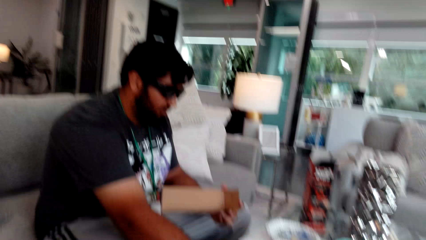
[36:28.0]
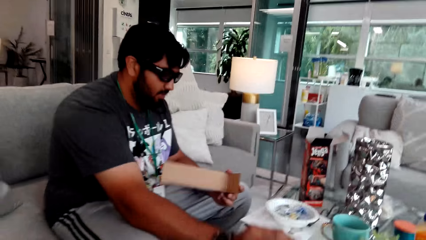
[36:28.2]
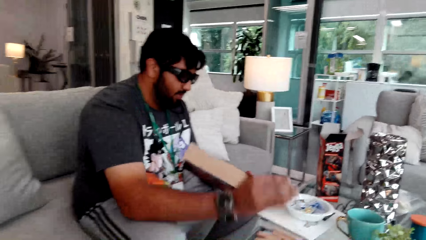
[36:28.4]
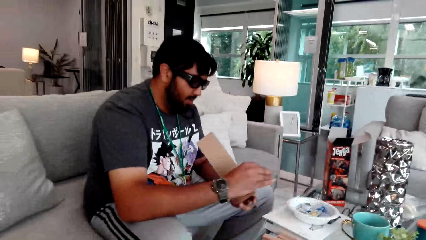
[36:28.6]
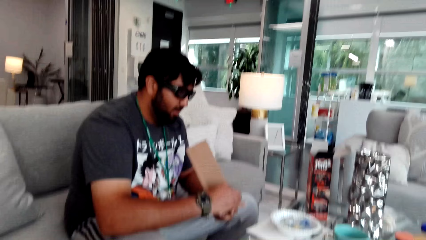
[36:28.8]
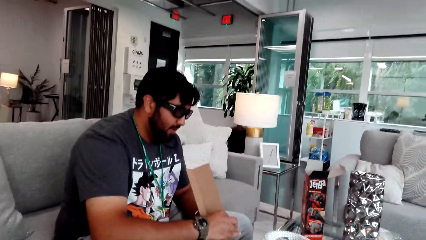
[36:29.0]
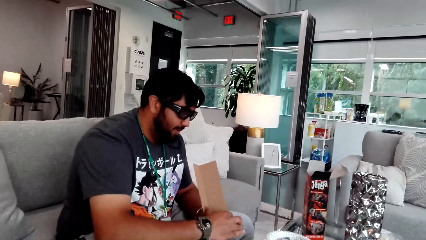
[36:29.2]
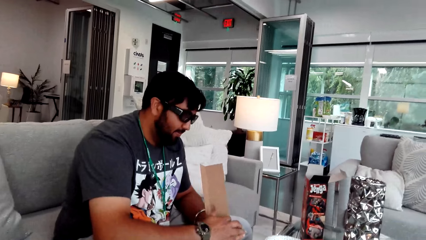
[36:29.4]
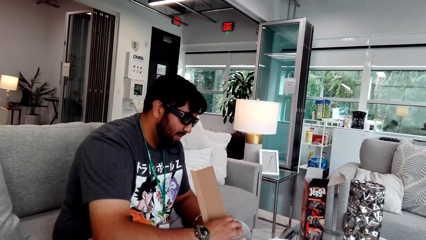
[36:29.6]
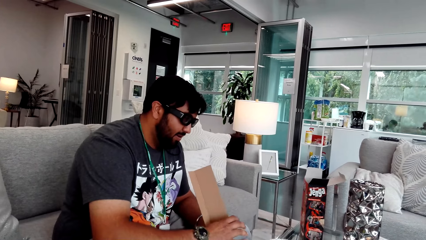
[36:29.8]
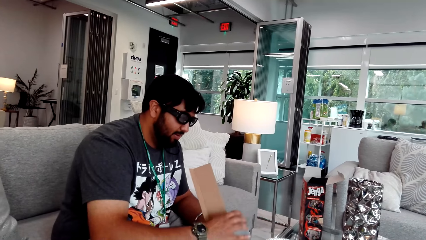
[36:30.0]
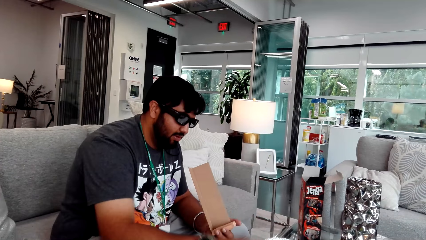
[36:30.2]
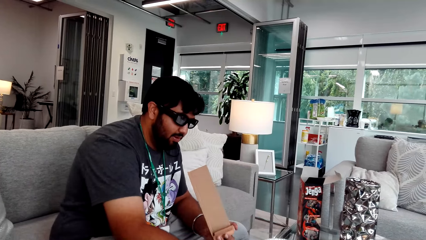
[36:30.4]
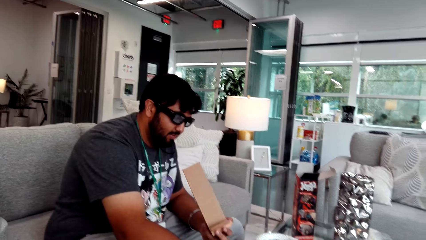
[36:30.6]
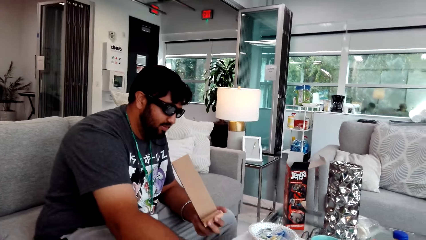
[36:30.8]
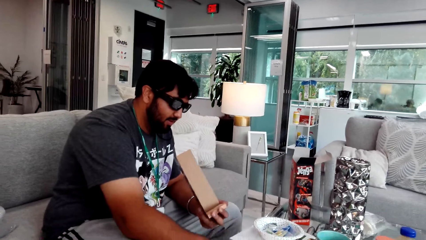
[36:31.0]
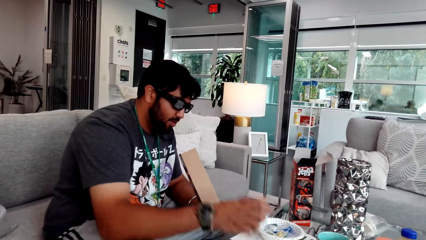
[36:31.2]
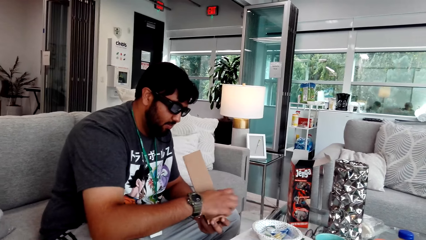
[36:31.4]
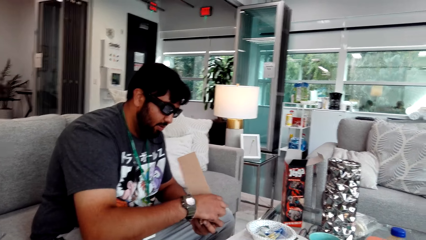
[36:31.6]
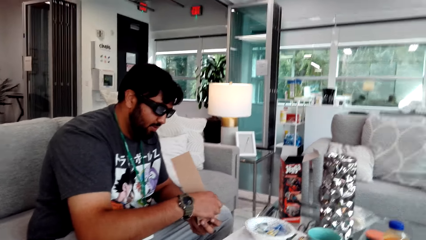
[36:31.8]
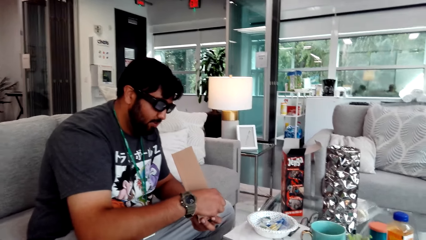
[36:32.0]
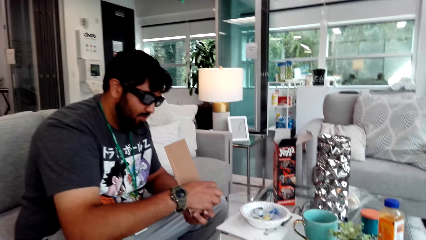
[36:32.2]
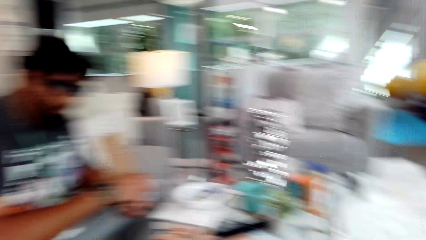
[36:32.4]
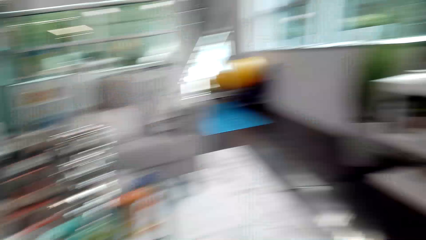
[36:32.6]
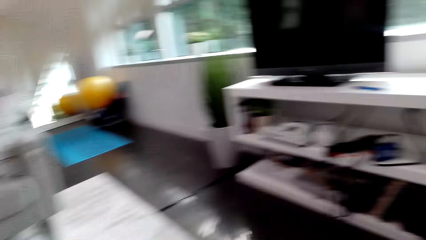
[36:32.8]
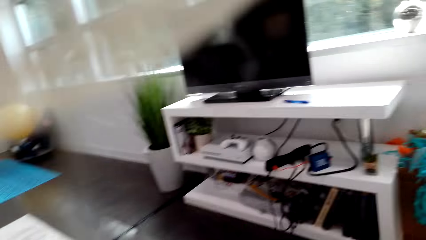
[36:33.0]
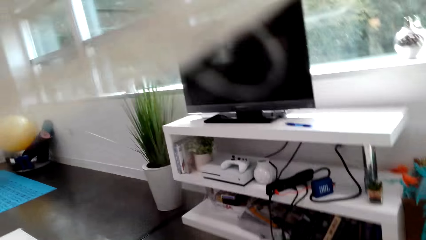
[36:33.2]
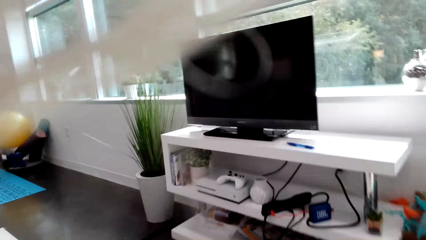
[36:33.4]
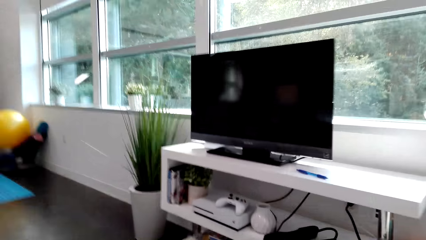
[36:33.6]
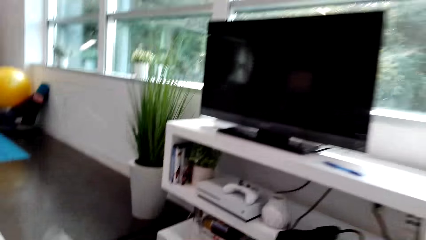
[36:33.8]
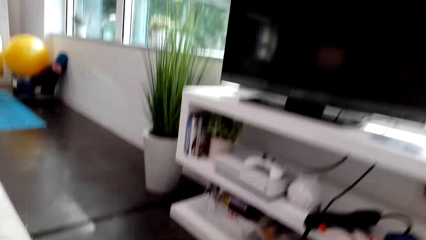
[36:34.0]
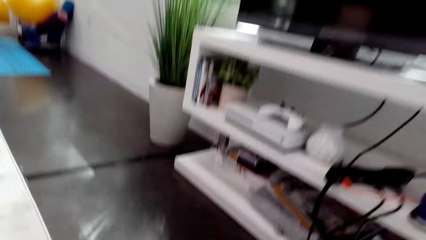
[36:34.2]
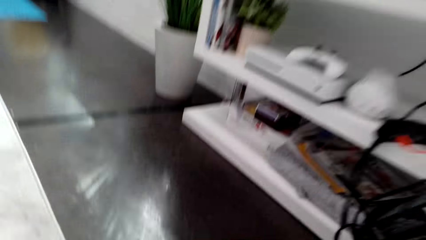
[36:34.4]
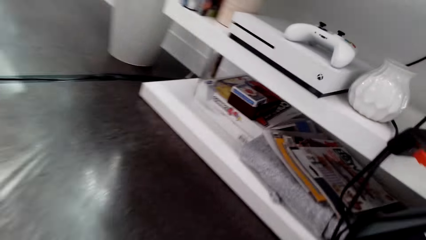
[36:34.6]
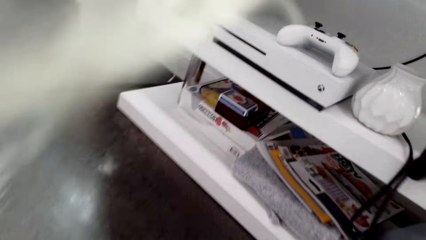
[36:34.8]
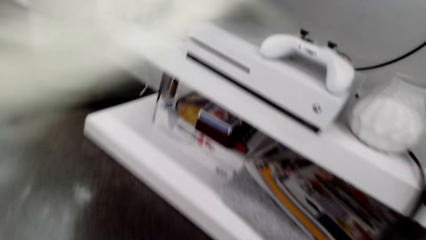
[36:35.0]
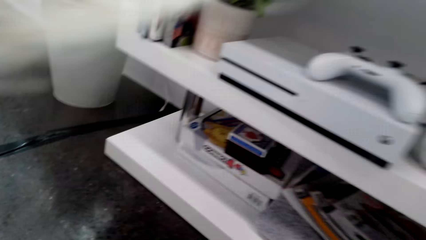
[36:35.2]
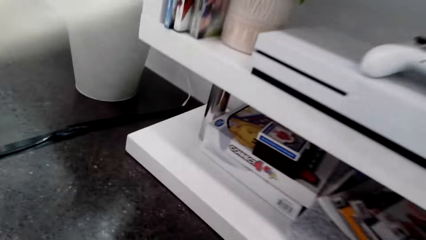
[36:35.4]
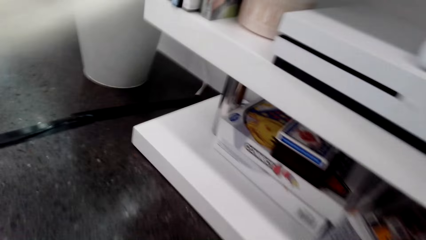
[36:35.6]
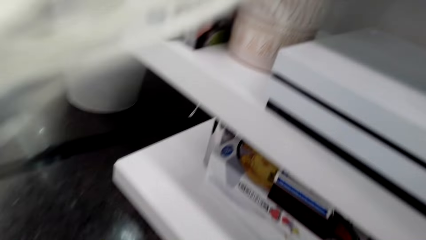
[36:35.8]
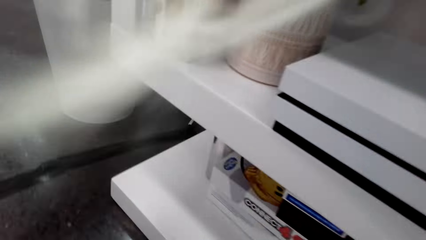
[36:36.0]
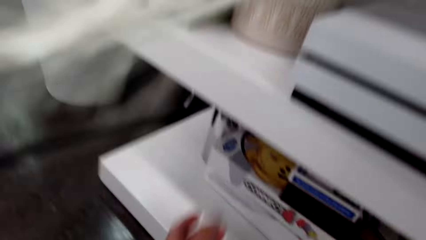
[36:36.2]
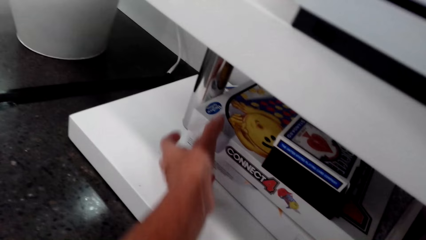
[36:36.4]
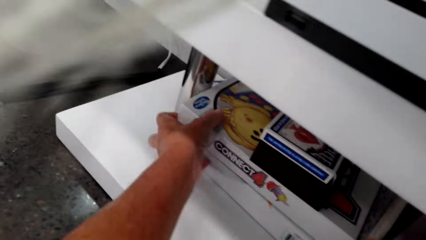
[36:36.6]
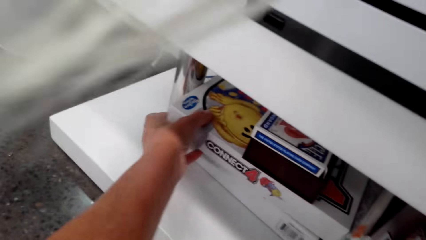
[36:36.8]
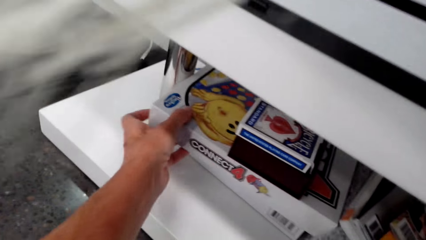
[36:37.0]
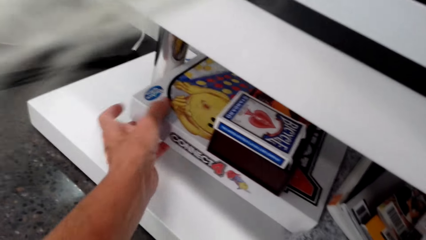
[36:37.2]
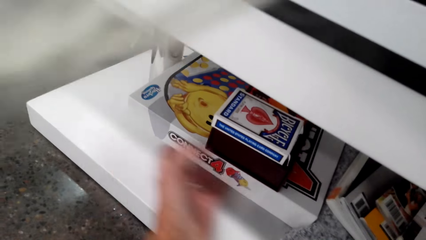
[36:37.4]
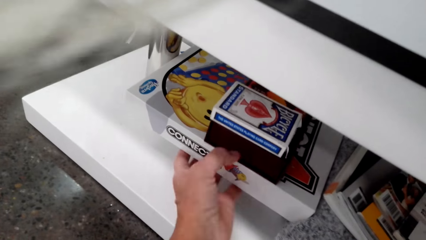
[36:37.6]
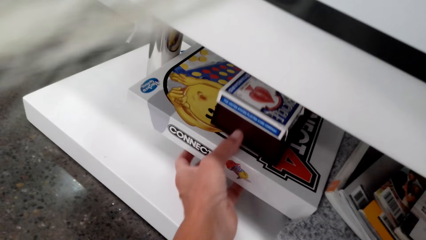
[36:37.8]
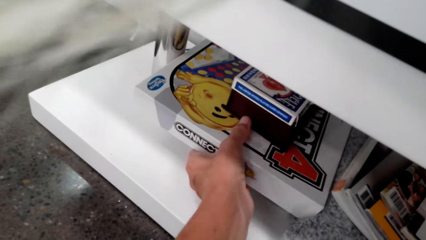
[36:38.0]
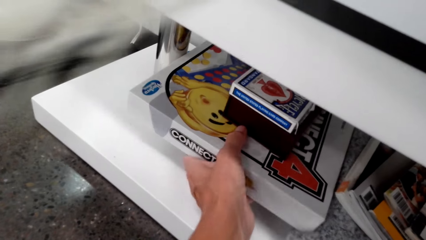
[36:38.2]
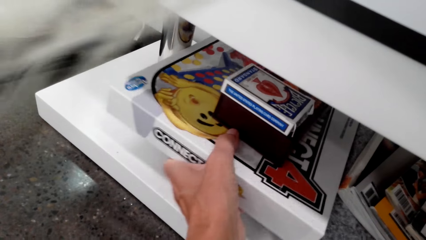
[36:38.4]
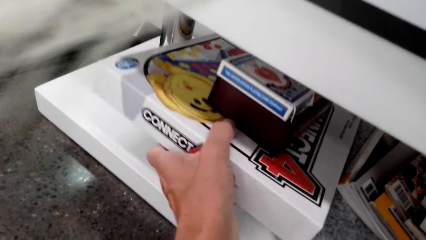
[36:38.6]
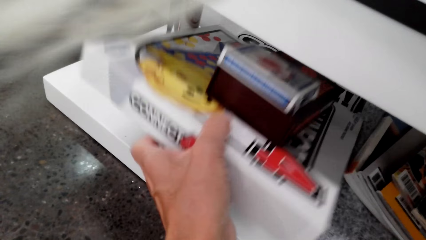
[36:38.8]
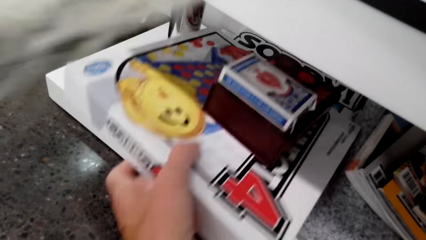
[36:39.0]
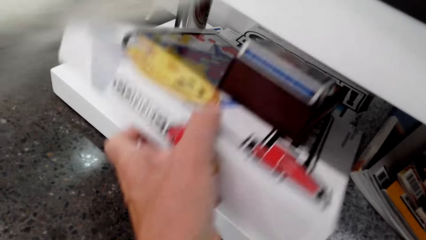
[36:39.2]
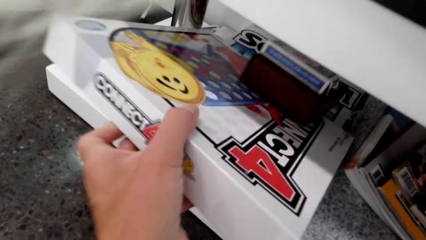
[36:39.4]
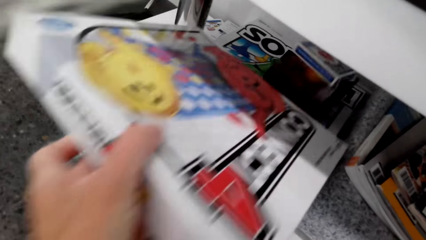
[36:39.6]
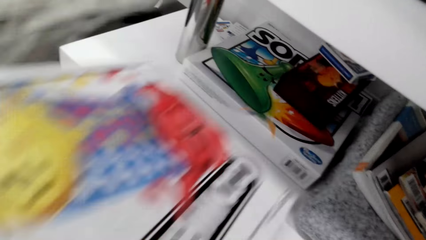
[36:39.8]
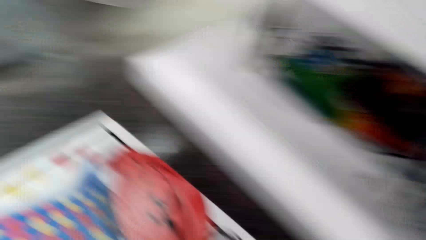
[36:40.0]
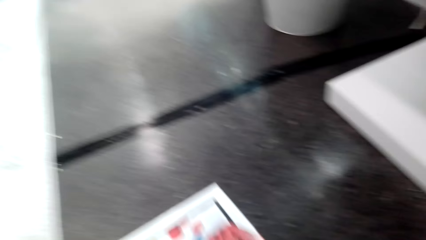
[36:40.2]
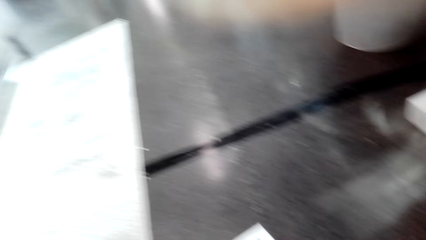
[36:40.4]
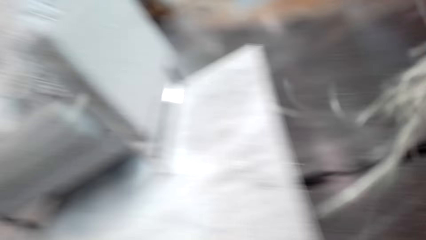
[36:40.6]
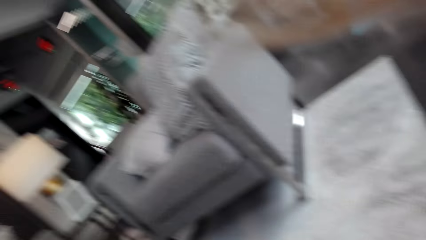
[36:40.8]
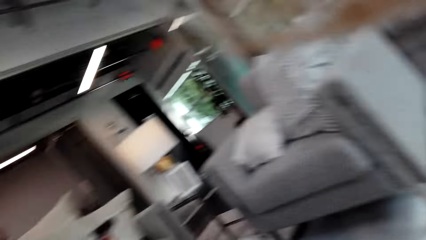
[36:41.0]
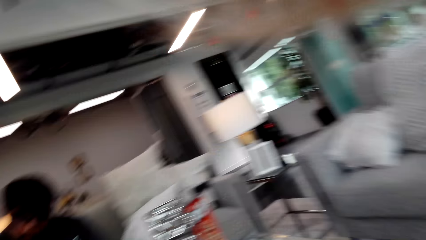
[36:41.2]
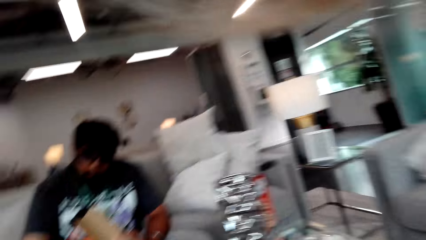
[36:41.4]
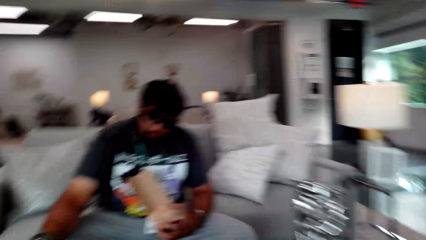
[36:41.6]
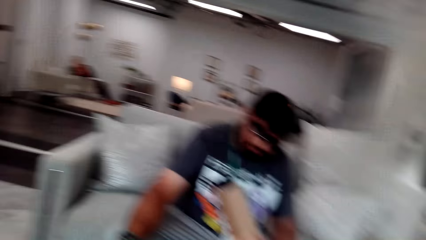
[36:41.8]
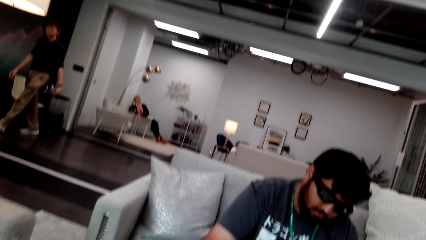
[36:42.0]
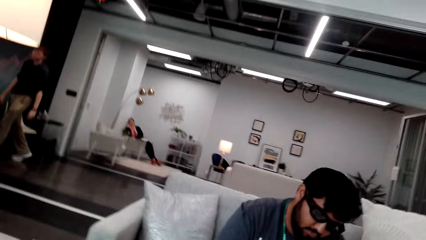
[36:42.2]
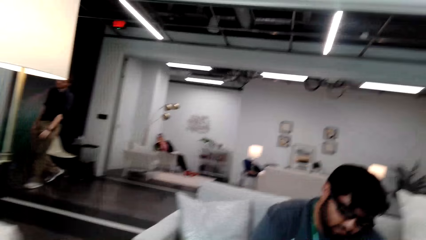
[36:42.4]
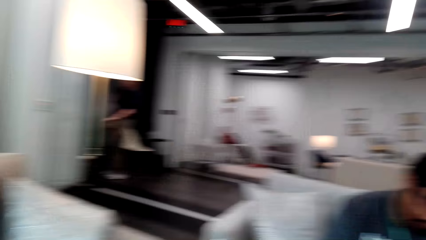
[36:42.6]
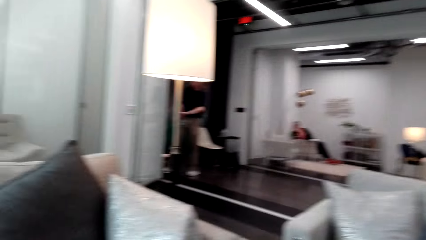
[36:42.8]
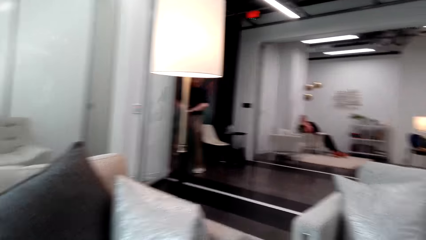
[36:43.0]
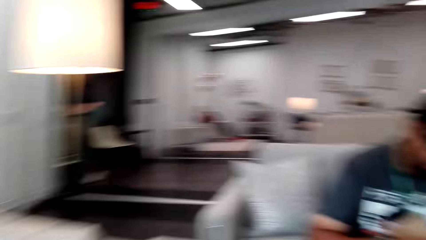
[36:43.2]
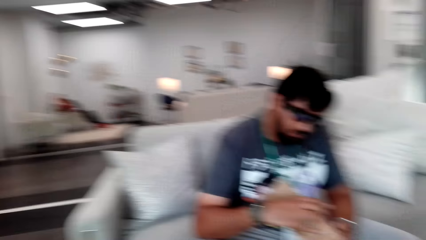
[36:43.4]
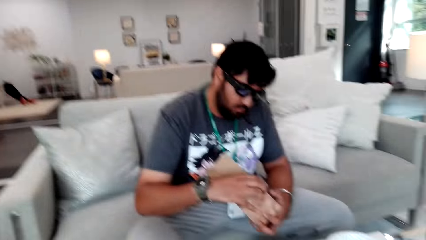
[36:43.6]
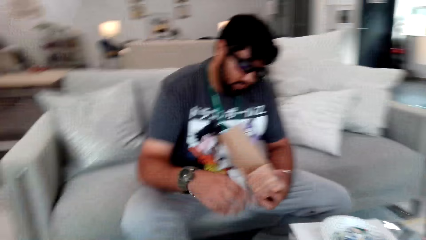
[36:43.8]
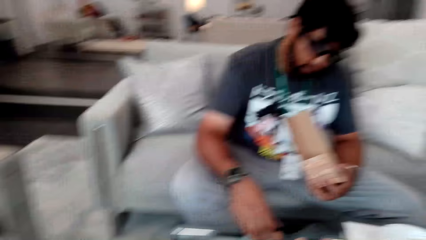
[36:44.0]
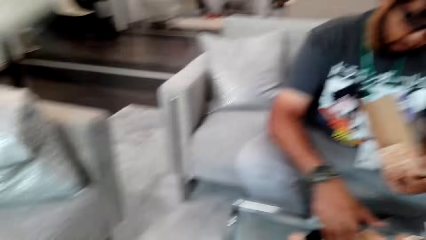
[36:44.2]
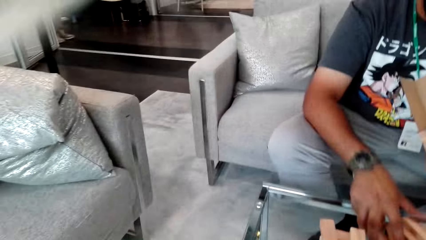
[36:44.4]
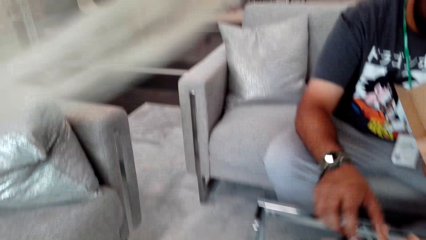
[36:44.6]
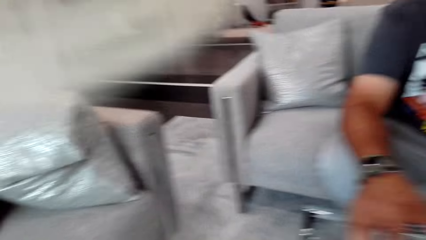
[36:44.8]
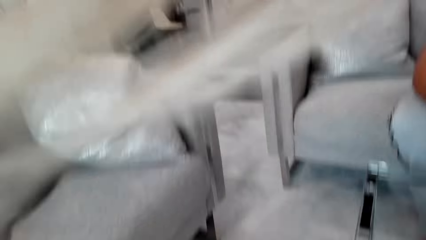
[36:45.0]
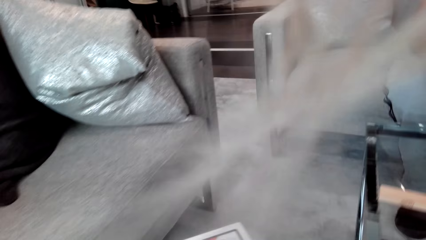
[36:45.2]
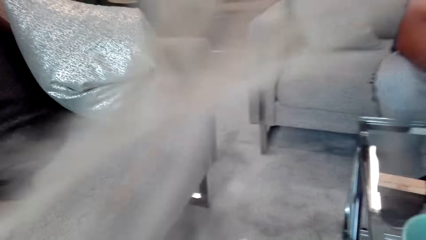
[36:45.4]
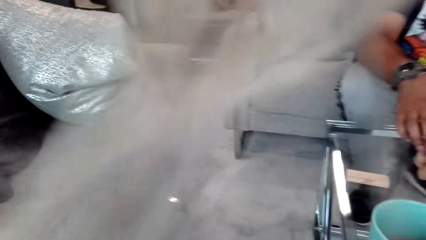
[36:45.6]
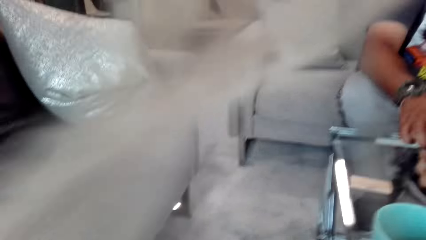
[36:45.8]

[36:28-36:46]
A man moves wood blocks and picks the wood blocks. The camera wearer walks. They move a box and pick the box. They walk back on the floor. They look around the room.
